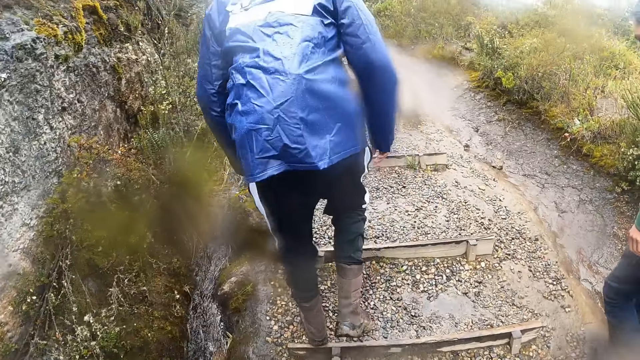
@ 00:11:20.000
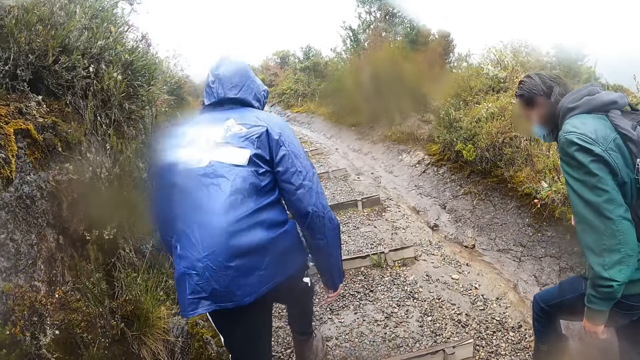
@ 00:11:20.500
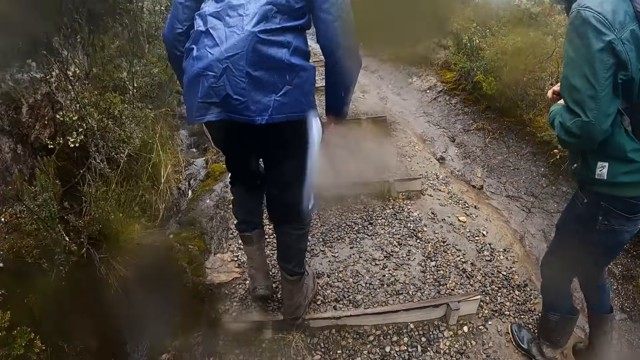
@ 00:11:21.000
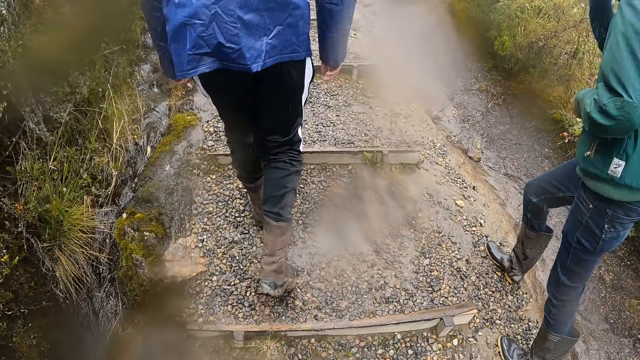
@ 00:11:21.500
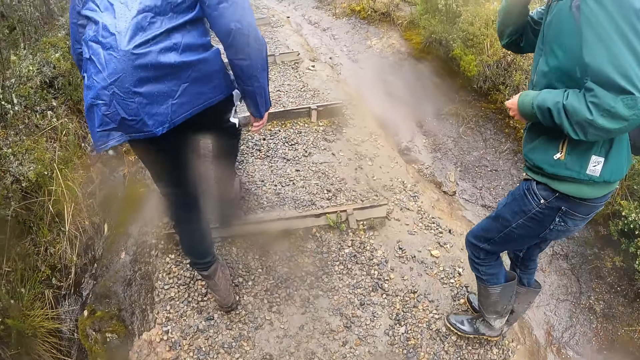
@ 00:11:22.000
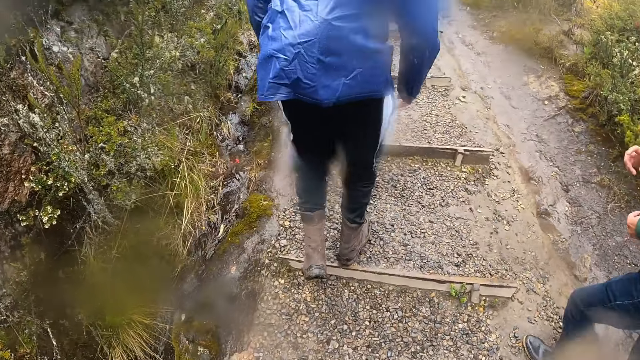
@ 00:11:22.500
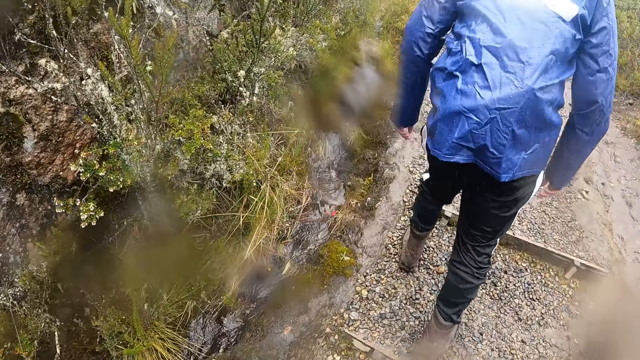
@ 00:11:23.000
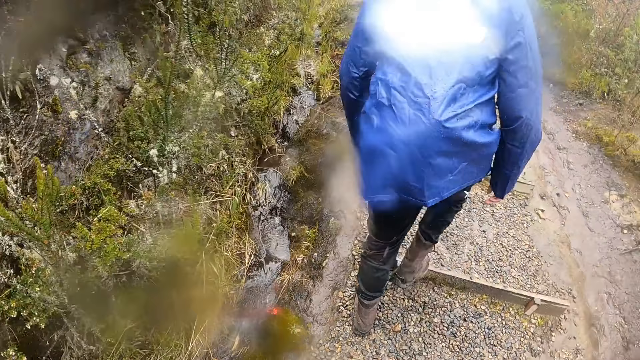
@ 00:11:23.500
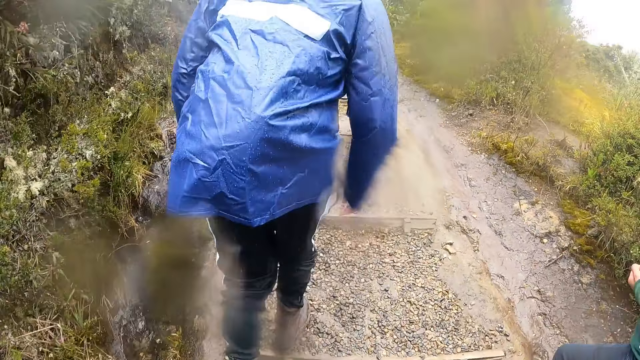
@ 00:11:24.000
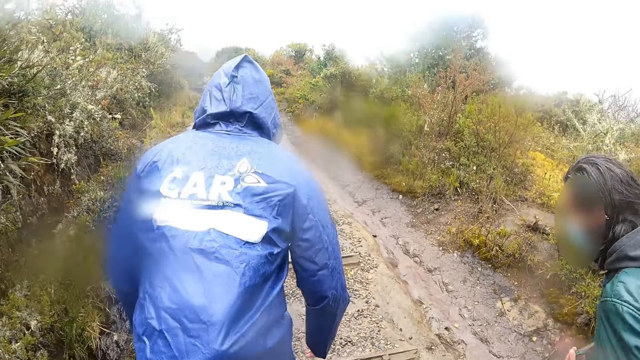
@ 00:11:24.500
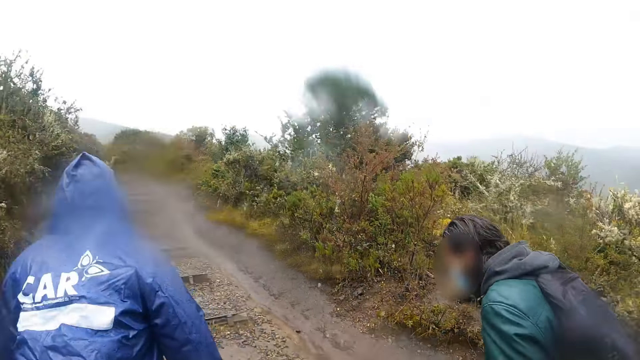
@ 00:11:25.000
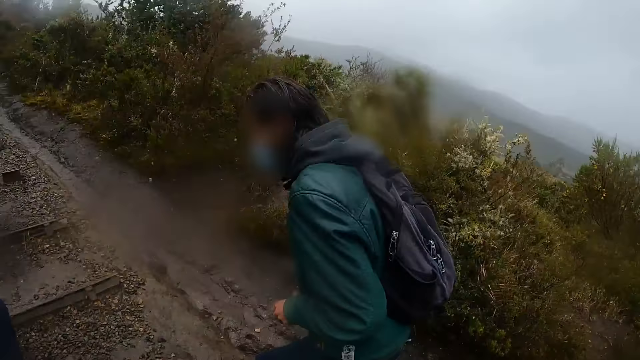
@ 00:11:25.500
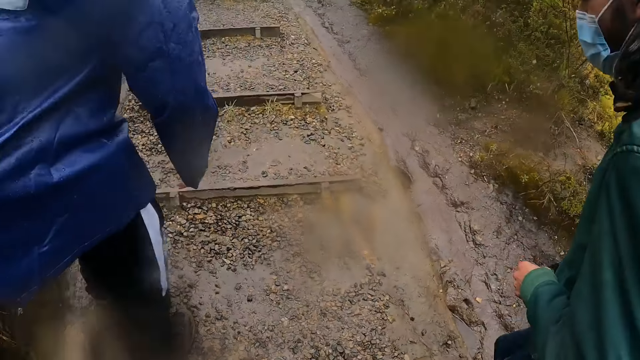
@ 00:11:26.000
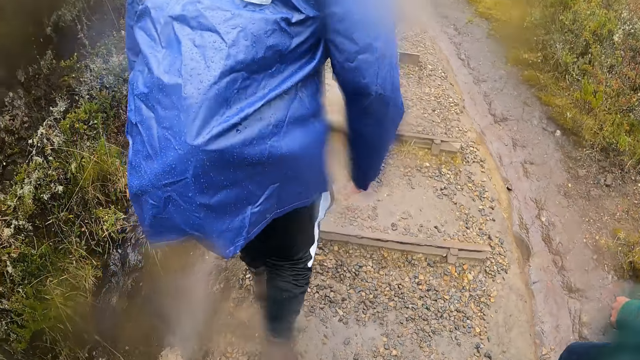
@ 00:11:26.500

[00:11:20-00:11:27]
A man touches his face with his right hand.

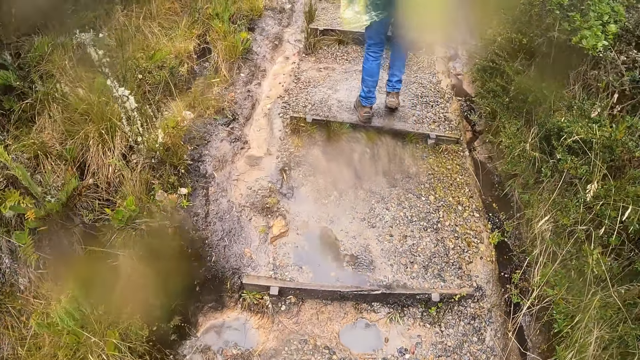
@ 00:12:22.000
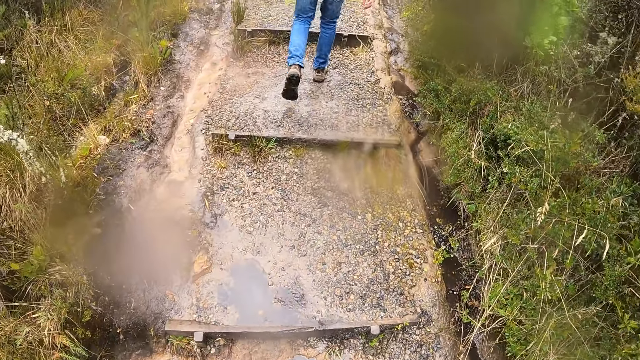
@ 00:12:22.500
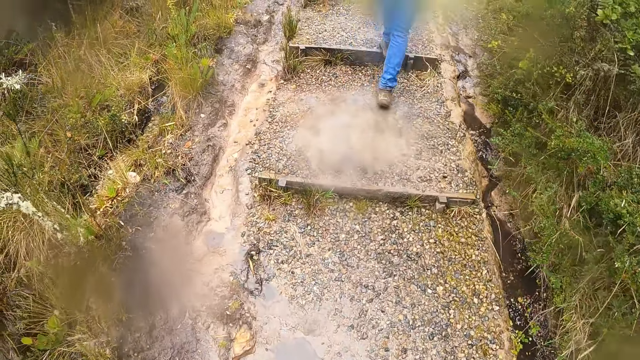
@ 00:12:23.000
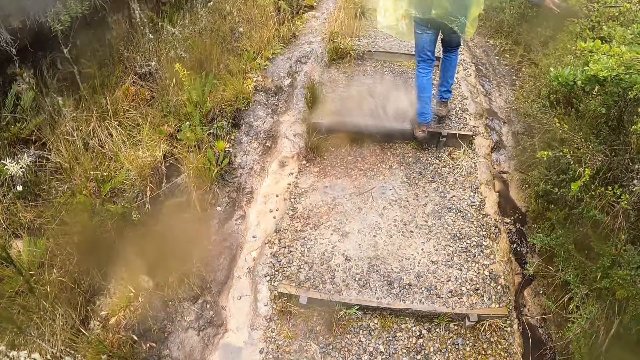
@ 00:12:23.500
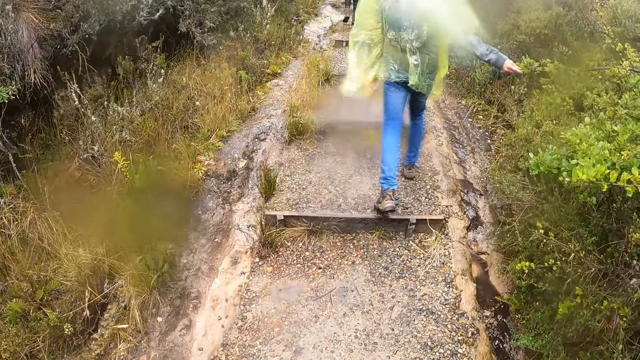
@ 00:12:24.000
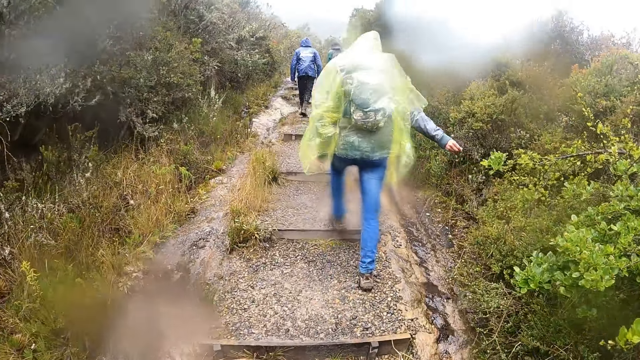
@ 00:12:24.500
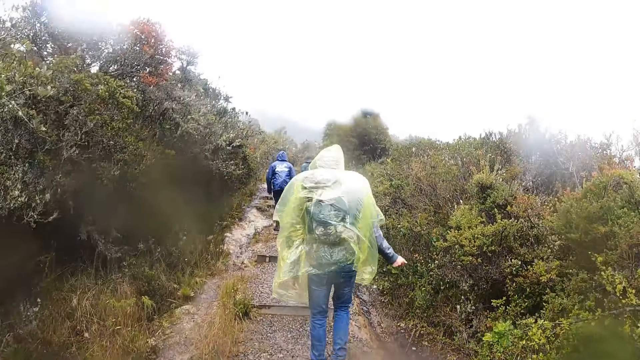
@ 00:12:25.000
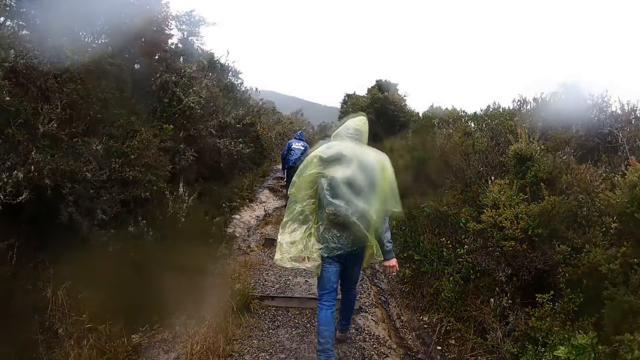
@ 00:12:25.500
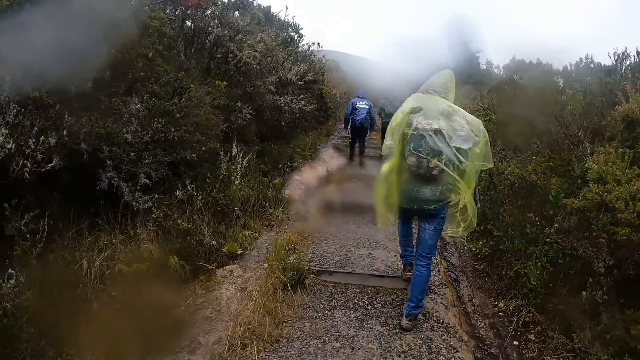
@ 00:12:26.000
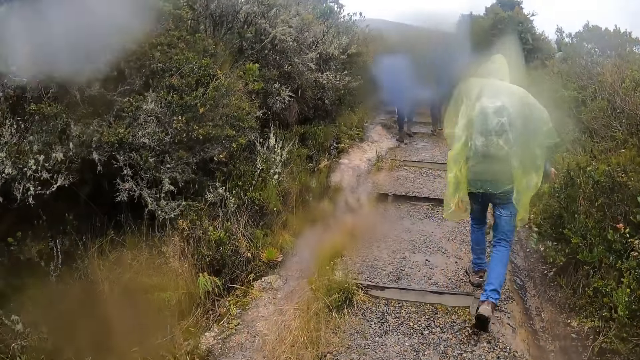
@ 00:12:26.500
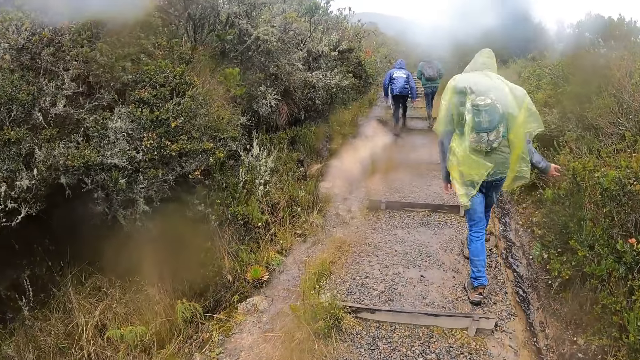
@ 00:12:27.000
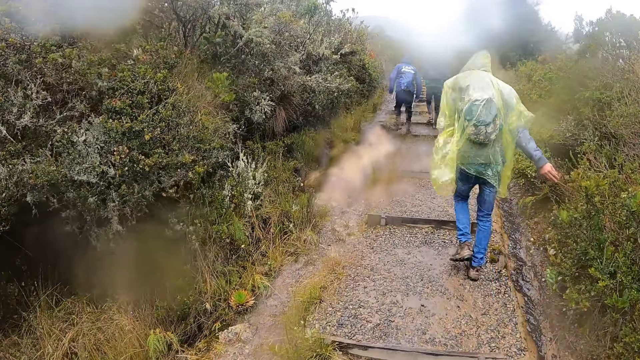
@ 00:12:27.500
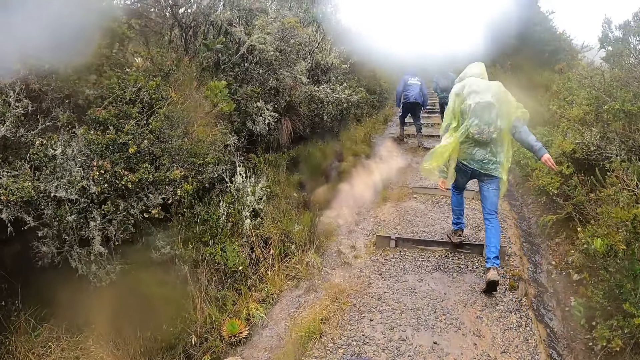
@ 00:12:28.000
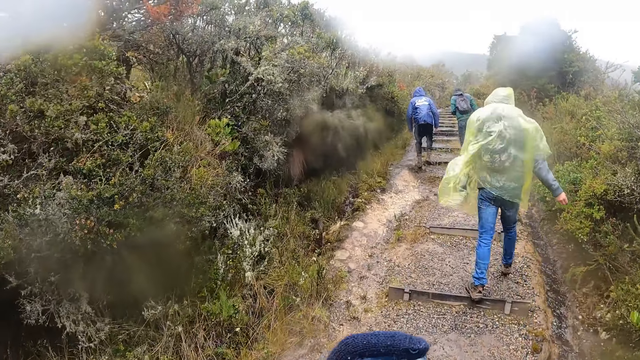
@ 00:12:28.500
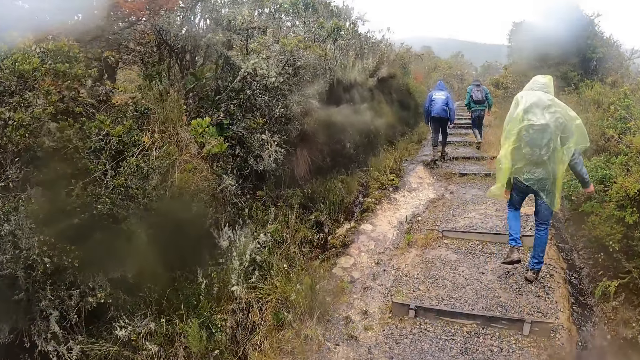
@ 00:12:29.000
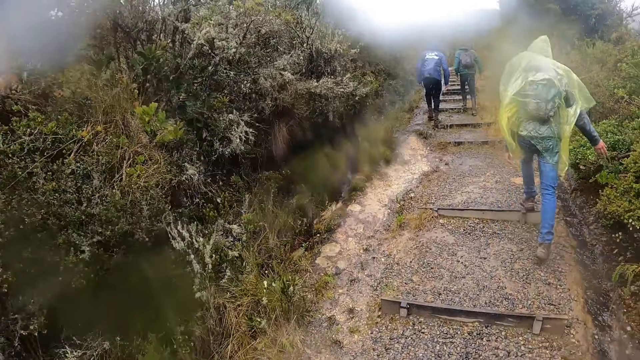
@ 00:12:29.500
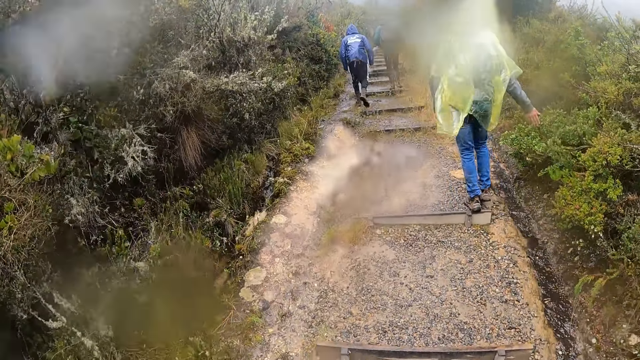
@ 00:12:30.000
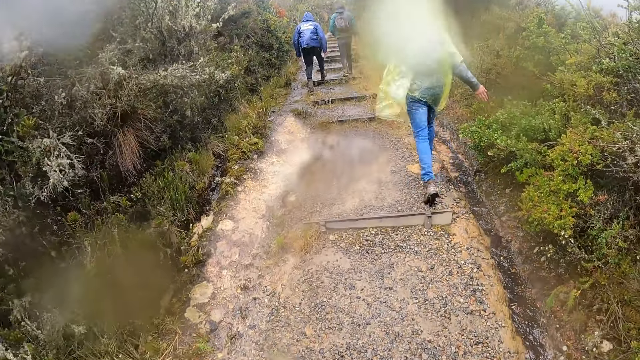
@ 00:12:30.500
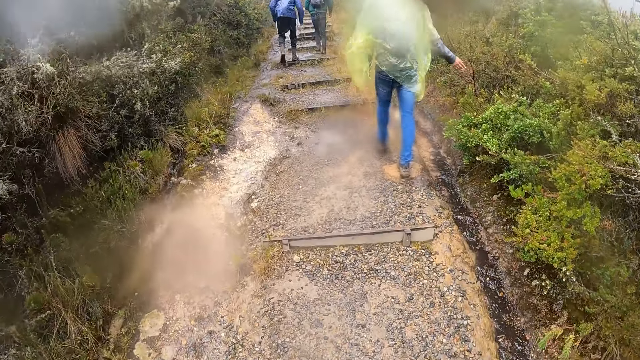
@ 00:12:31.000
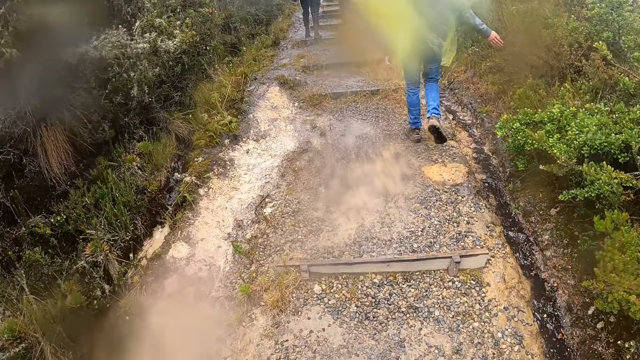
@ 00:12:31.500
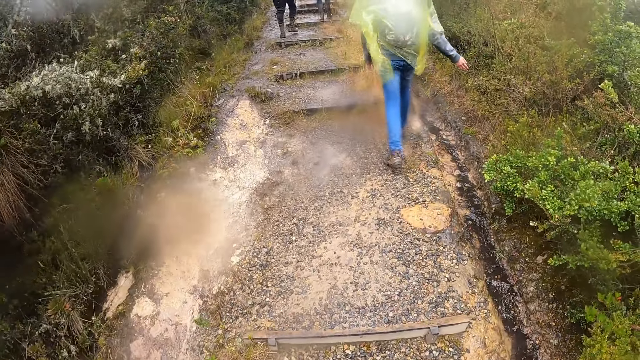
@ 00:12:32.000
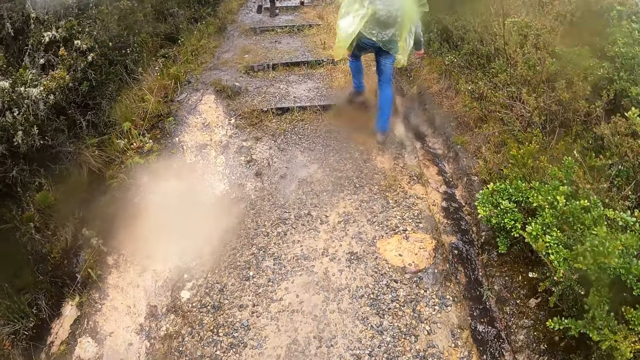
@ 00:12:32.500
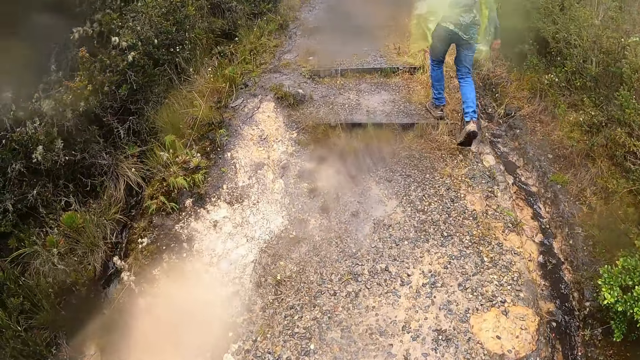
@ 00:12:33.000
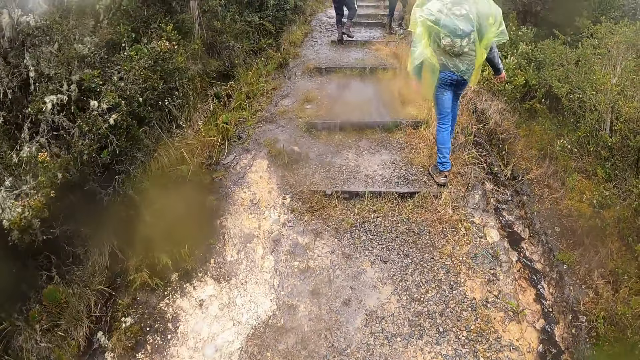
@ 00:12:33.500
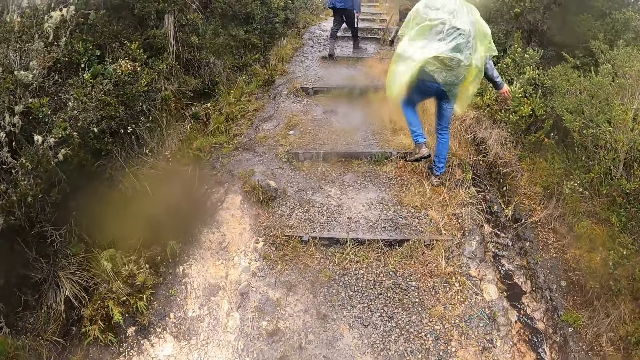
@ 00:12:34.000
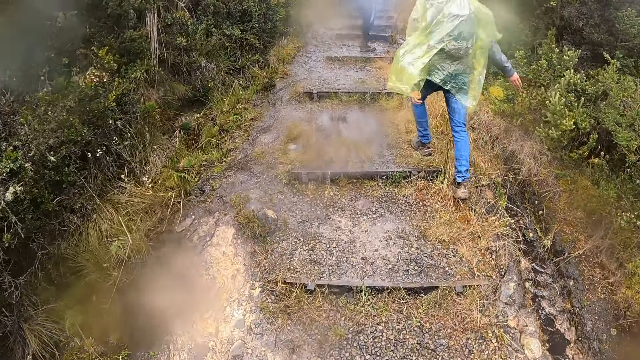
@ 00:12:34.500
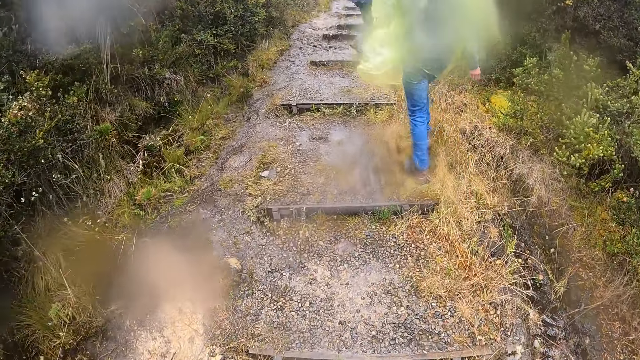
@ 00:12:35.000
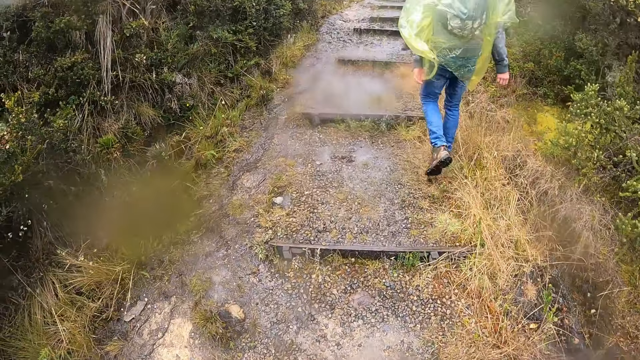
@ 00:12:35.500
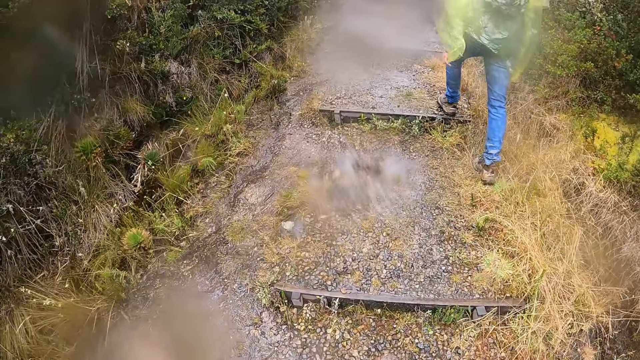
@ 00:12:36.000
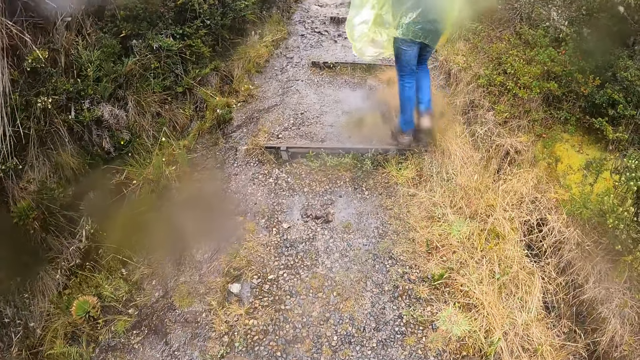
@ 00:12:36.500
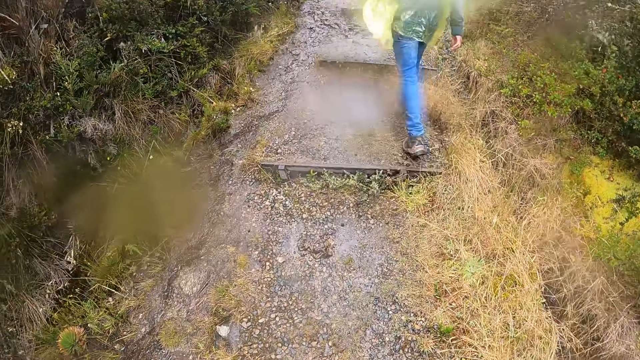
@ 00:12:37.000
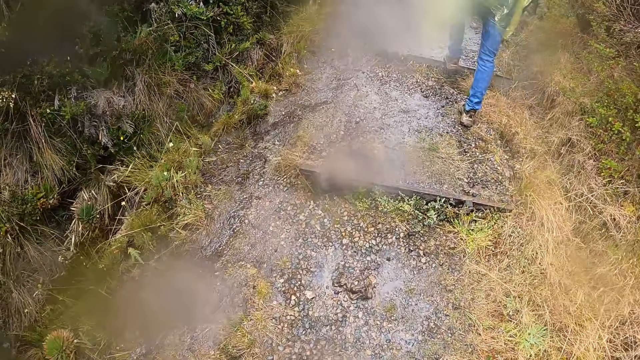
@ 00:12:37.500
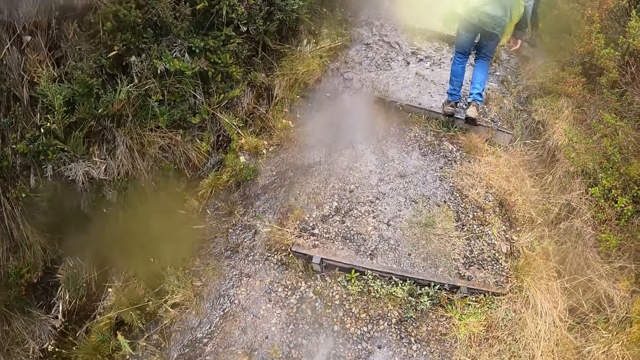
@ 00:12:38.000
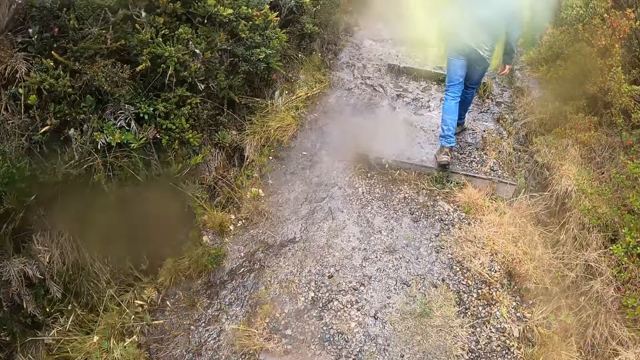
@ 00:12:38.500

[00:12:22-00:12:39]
A man touches a plant with his right hand. He touches the plant with his right hand repeatedly.
